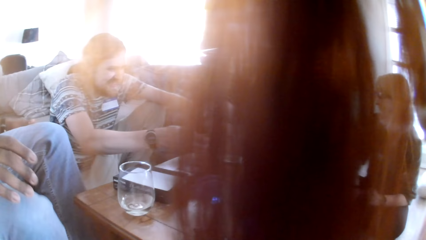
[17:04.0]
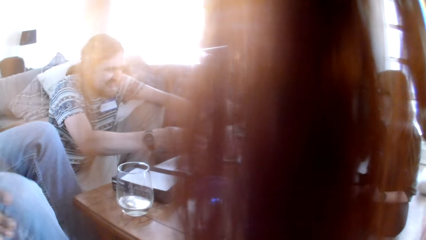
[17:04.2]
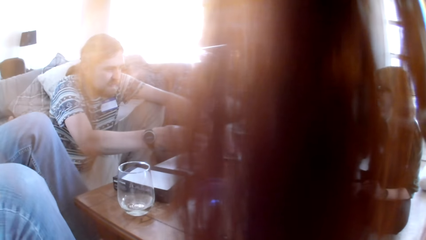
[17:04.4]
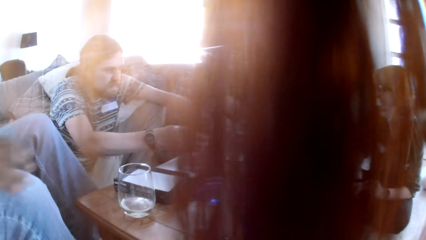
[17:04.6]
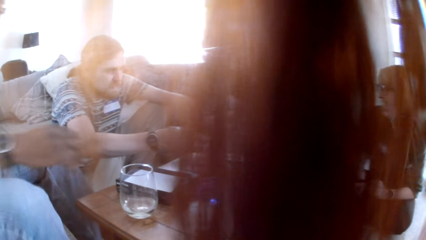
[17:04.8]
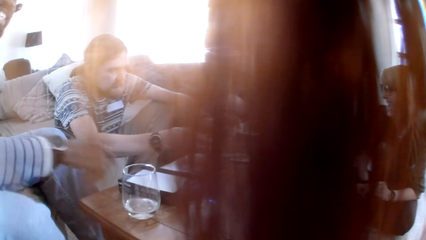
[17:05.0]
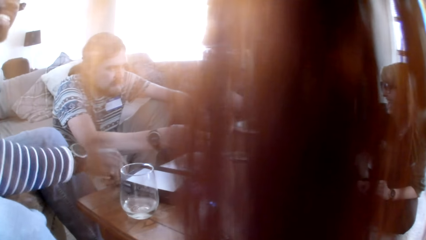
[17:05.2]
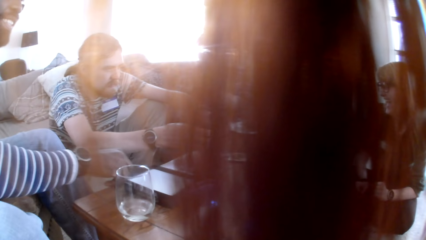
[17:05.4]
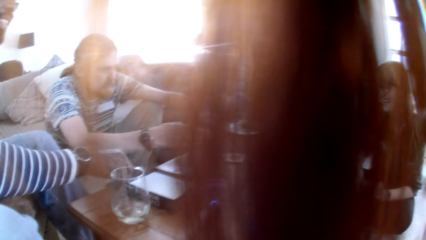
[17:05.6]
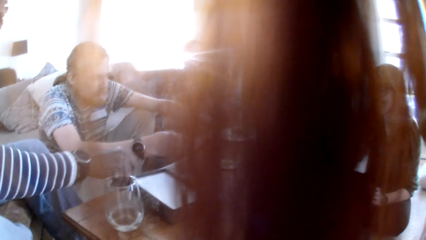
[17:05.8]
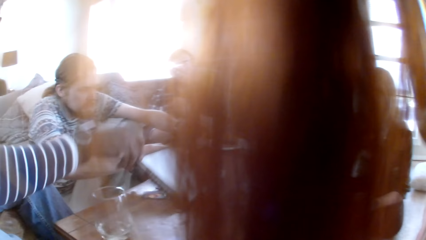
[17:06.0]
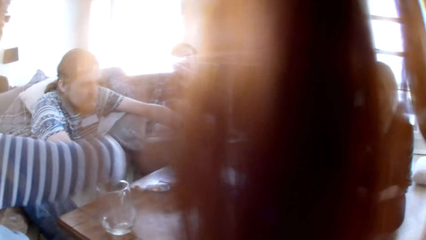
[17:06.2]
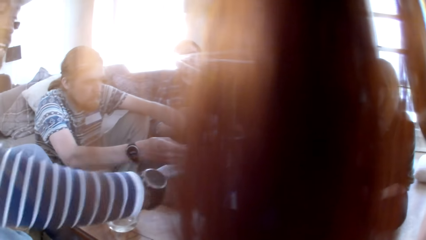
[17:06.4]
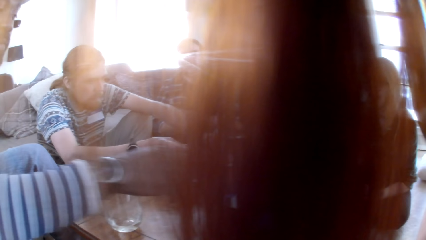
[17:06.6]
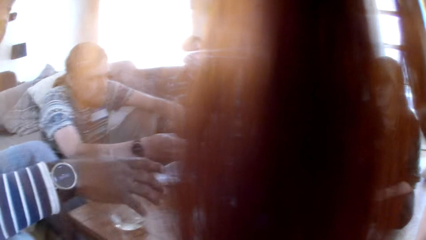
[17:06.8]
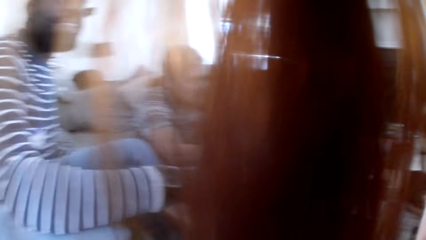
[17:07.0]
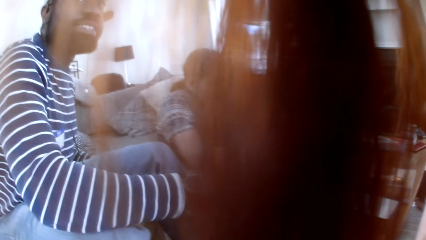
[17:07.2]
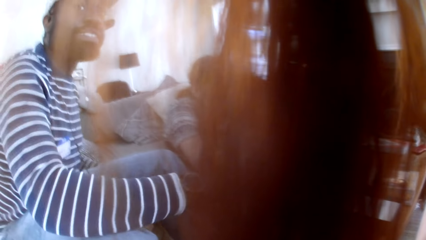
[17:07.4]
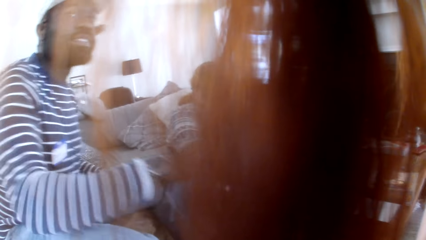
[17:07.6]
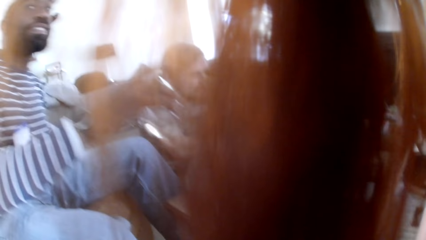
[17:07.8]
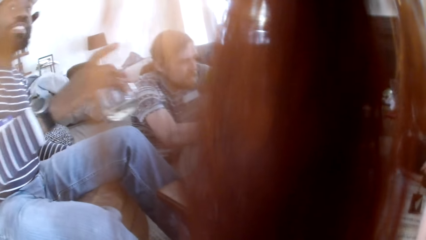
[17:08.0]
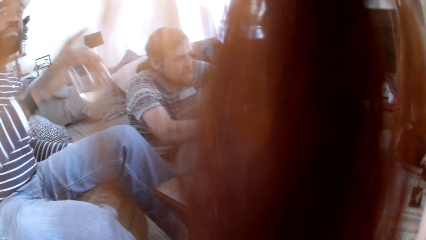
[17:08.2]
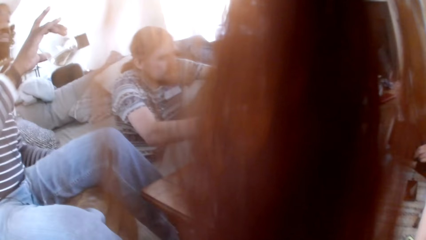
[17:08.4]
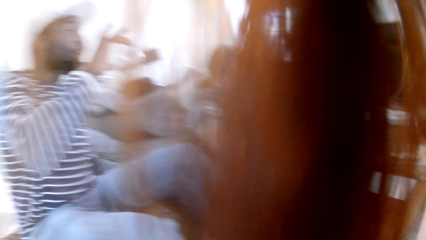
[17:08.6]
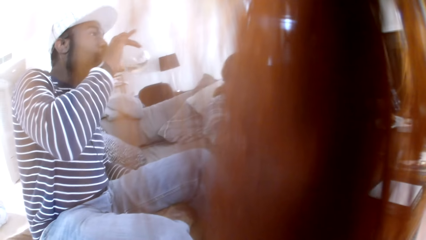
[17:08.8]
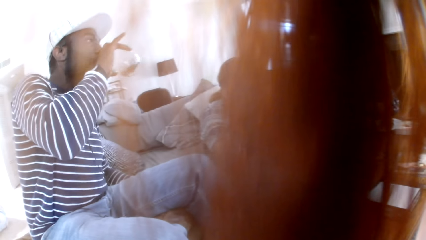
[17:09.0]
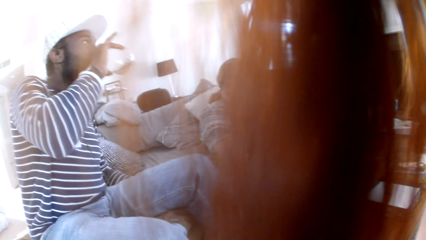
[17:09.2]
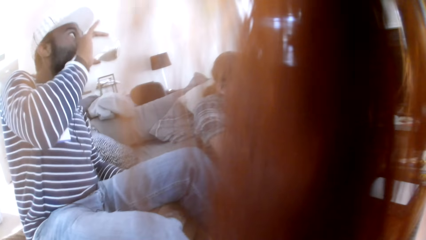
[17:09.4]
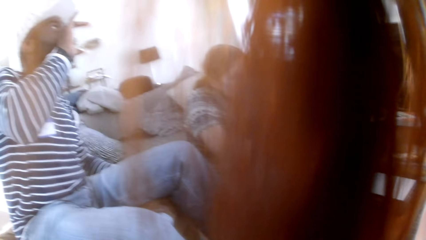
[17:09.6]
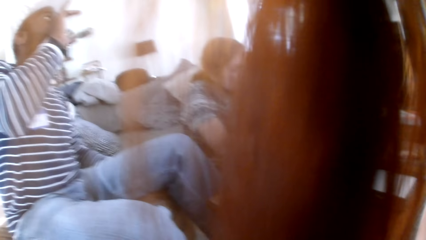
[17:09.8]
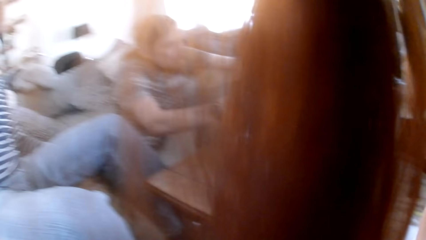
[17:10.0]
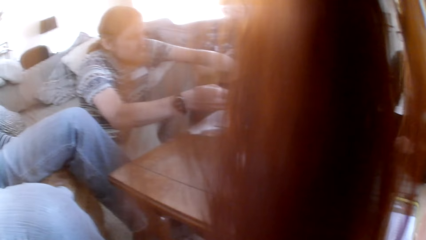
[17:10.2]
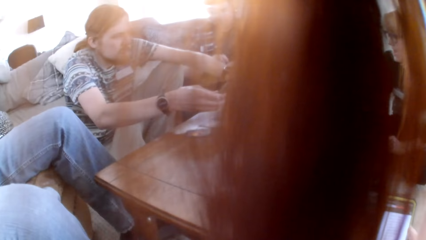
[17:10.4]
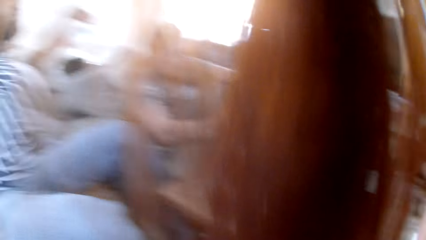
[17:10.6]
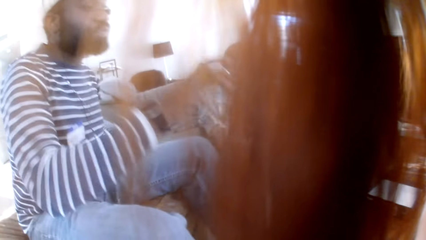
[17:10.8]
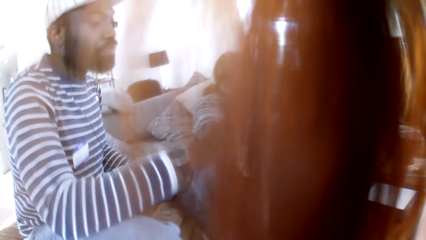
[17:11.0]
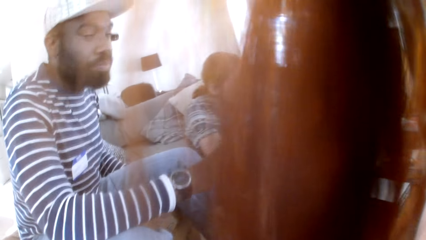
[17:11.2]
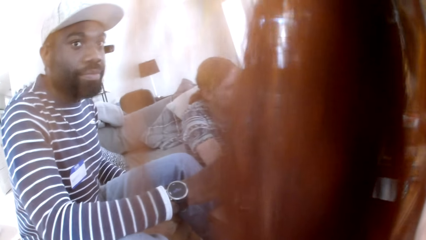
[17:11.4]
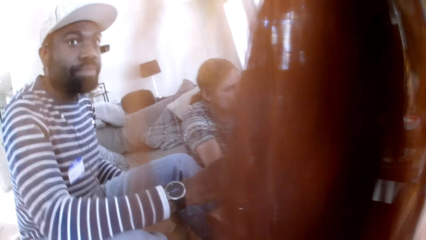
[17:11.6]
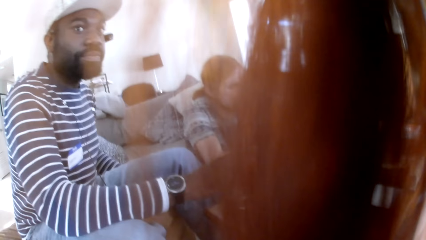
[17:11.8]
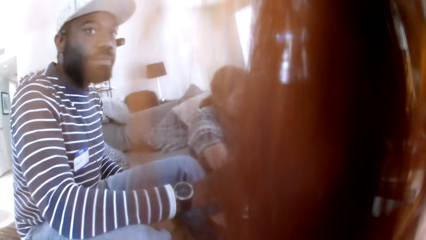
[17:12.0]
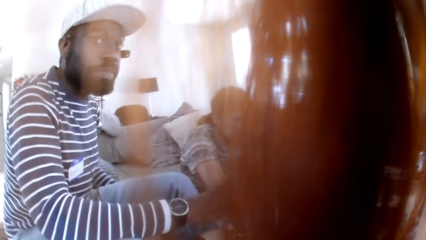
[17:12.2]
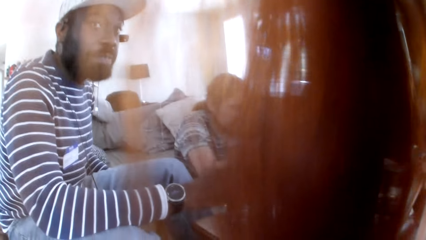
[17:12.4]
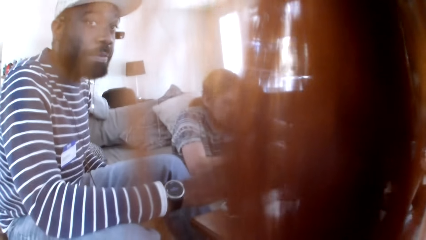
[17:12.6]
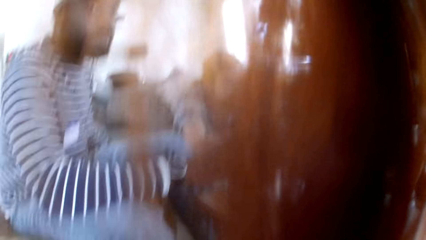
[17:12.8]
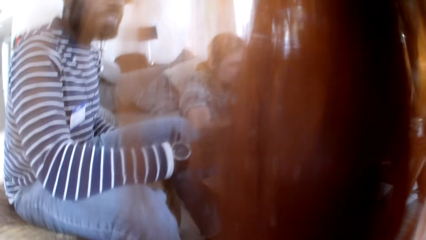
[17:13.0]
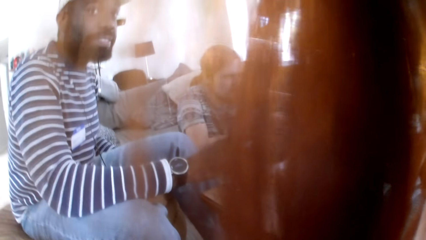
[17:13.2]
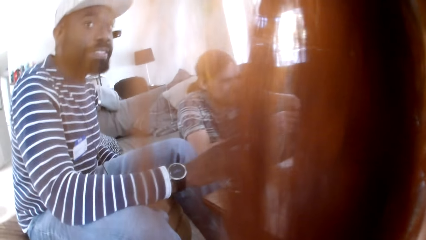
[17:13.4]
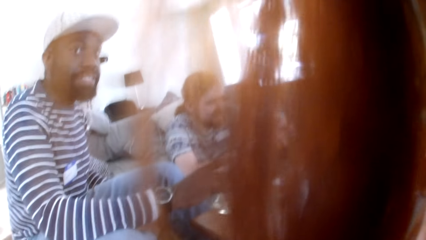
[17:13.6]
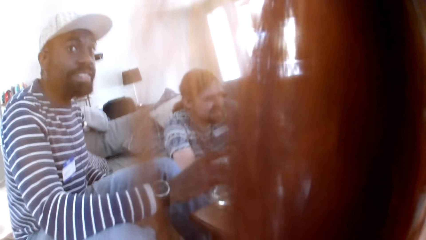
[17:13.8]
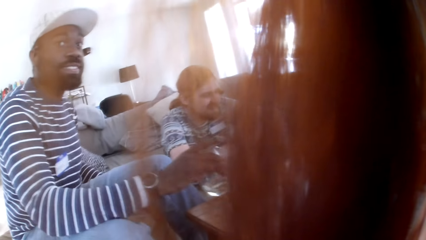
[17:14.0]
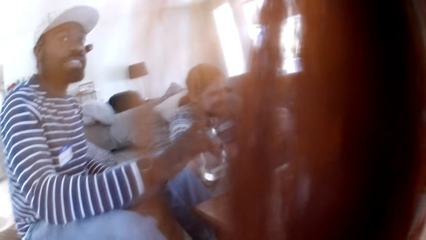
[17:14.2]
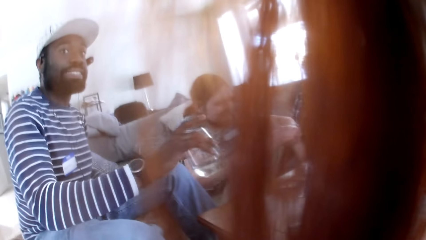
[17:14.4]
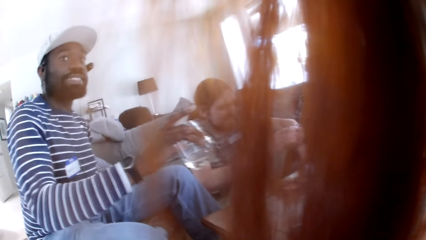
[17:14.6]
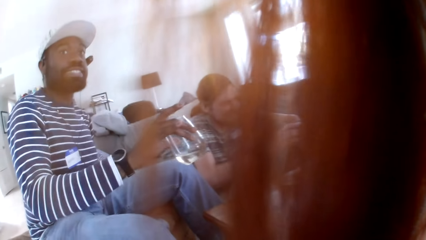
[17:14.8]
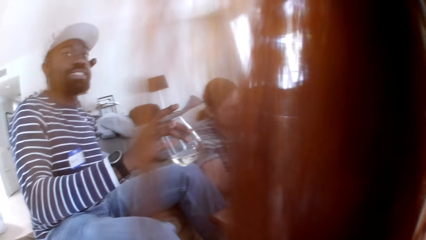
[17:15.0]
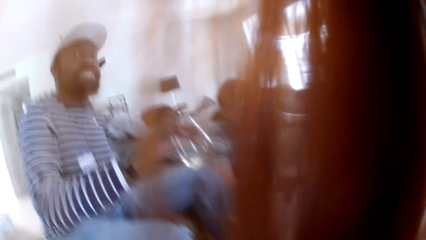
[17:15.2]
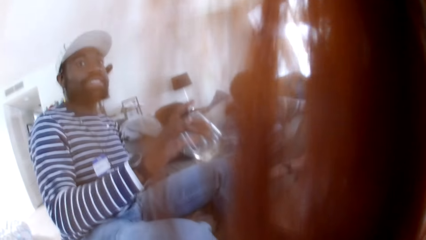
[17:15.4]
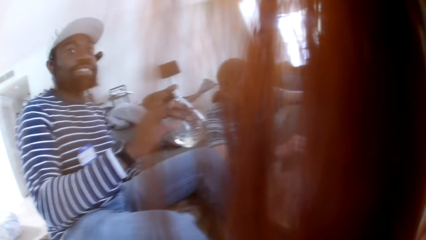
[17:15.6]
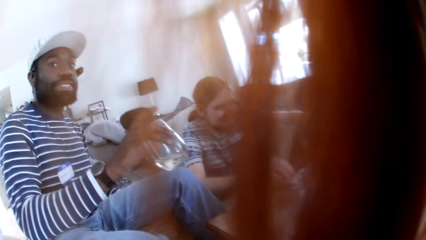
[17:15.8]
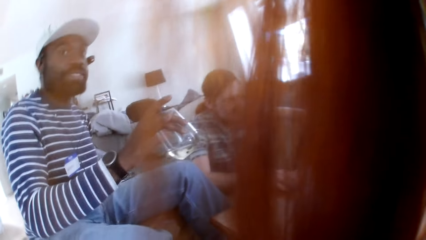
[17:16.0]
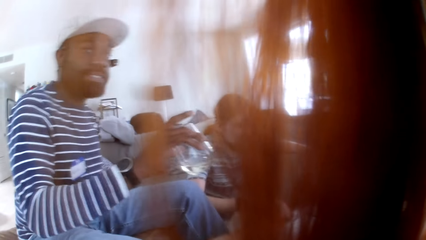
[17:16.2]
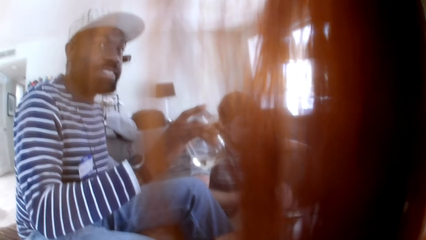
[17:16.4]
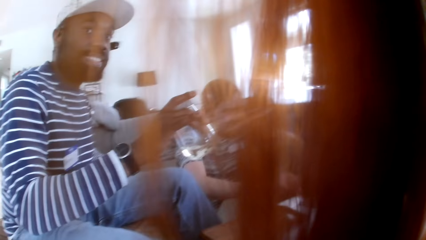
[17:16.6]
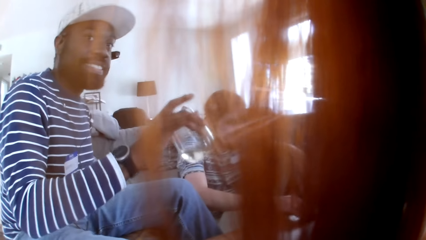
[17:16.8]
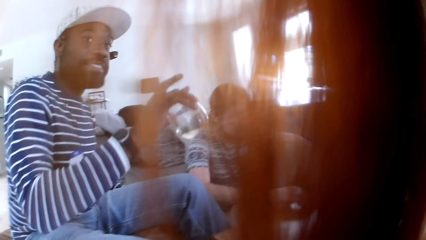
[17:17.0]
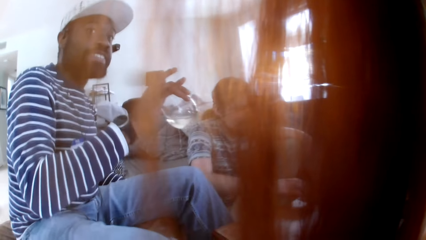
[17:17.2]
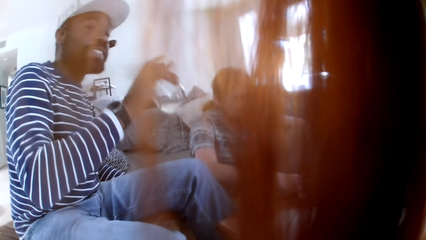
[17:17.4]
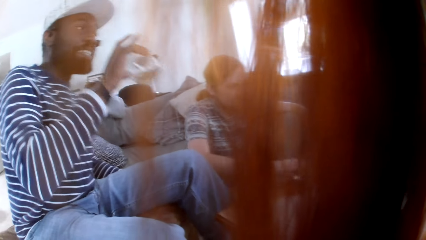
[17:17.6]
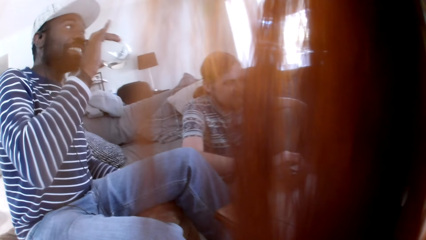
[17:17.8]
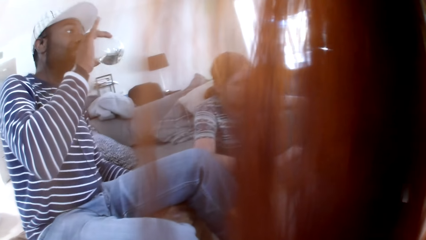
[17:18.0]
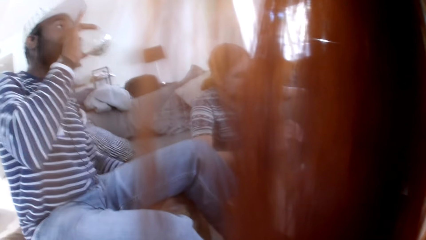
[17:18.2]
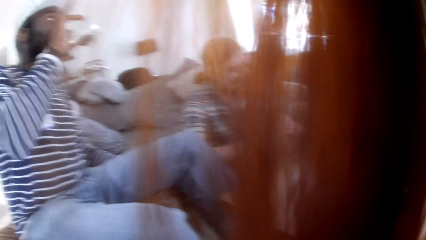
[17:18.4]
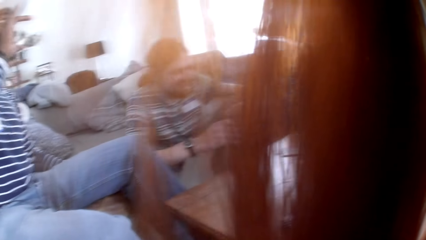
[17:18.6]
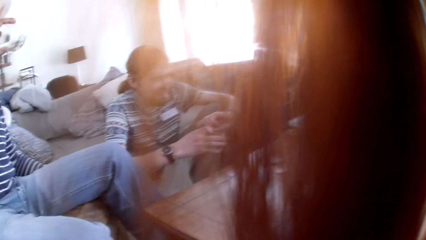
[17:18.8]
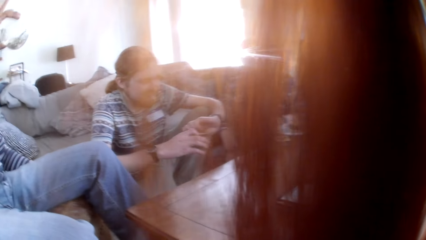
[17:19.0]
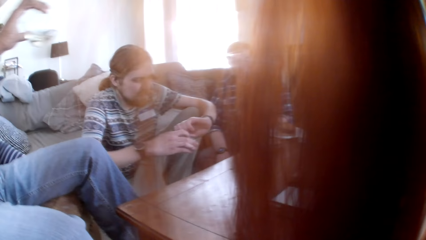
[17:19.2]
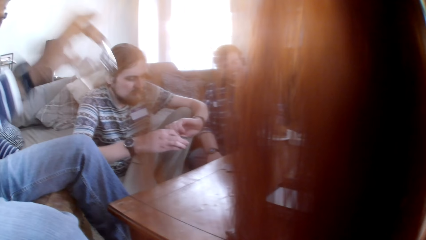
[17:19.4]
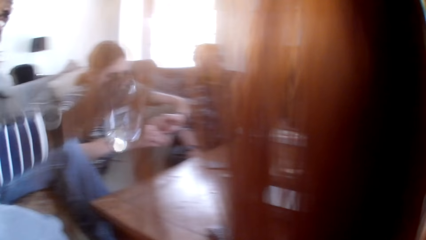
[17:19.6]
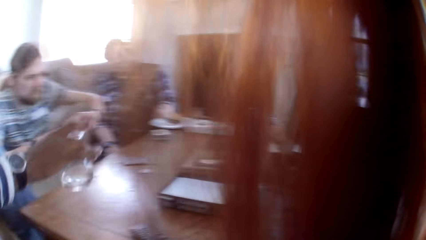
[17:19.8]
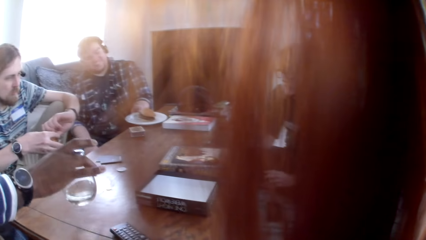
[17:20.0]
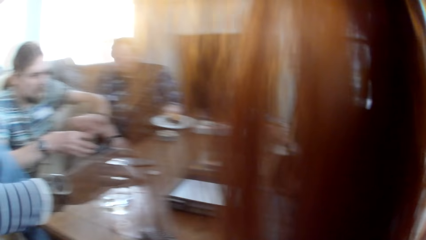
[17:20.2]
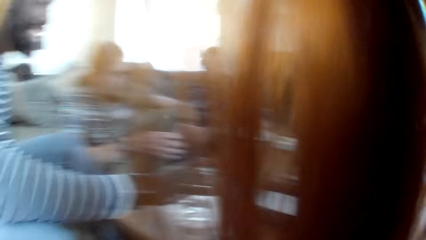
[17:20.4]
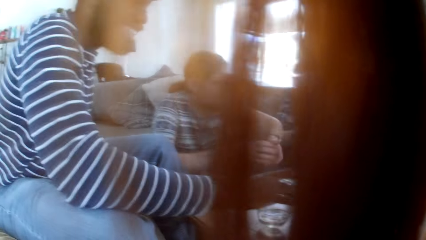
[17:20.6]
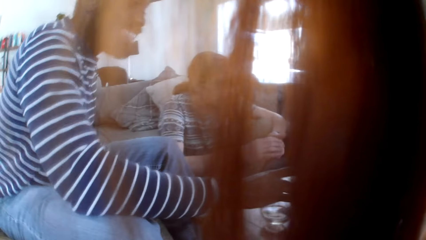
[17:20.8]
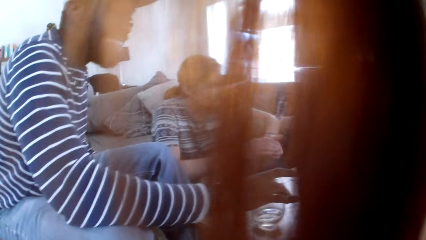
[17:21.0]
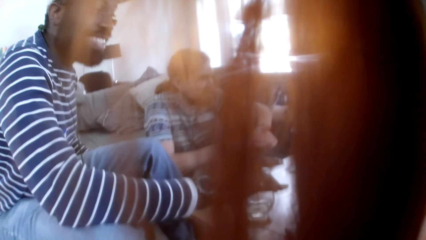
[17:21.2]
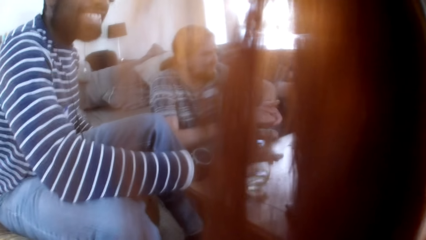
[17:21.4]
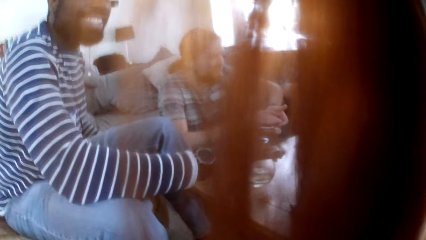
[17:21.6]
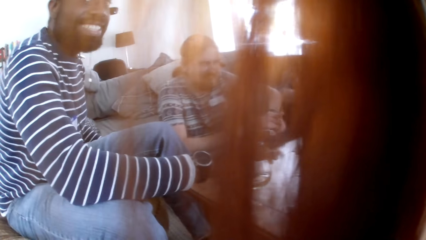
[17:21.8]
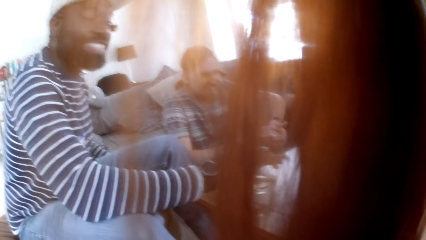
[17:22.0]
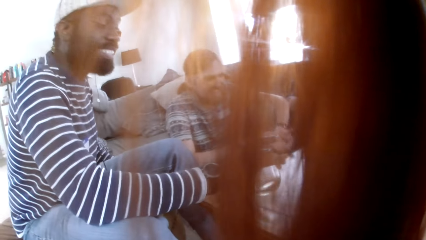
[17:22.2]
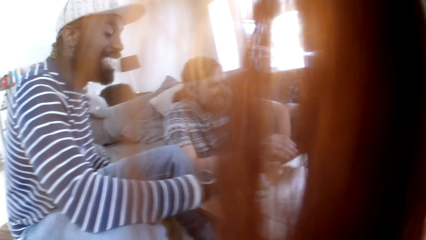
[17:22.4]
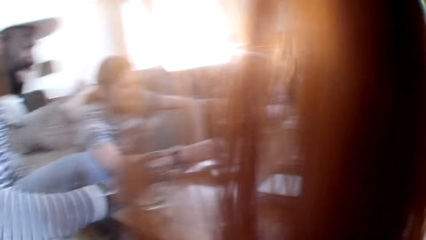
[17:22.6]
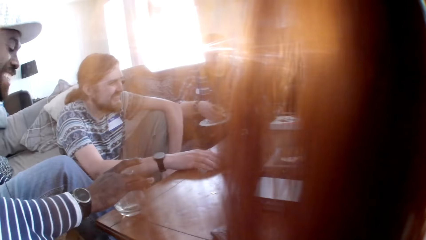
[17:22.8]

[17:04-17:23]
A man moves the box on the table. Another man holds a card. The first man stares at the camera wearer and drinks a glass of water. Another man holds something. The first man holds the glass. The first man stares at the camera wearer. The second man checks the cards. The first man holds the glass of water.
